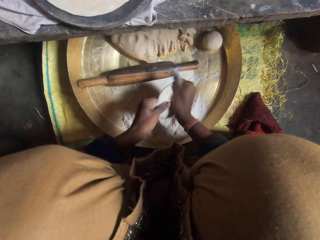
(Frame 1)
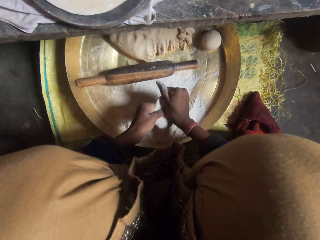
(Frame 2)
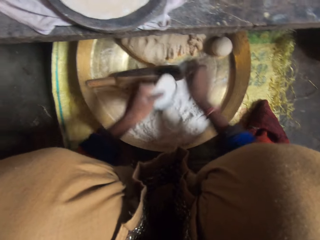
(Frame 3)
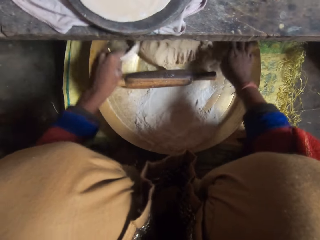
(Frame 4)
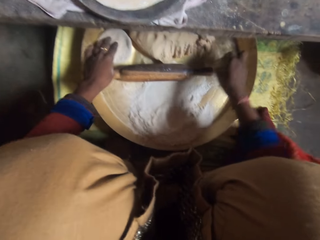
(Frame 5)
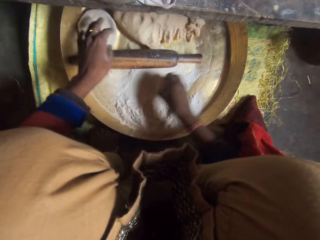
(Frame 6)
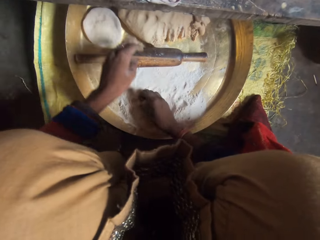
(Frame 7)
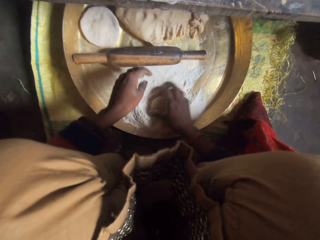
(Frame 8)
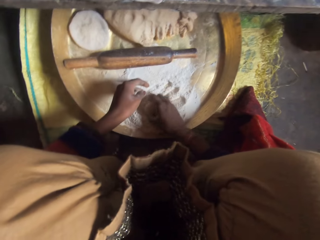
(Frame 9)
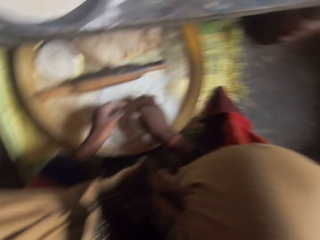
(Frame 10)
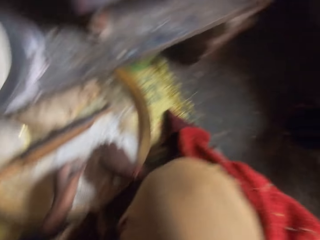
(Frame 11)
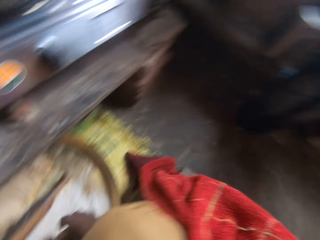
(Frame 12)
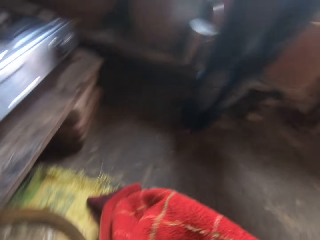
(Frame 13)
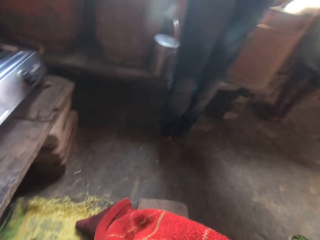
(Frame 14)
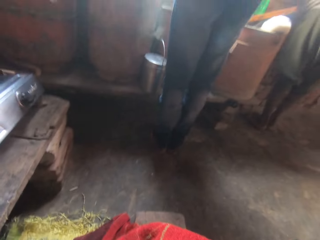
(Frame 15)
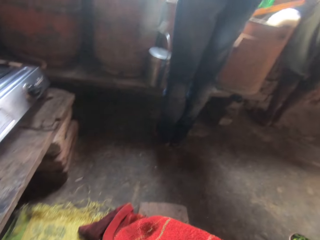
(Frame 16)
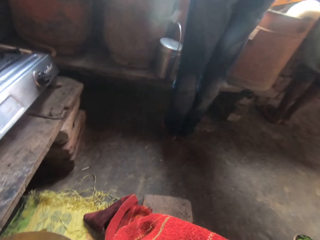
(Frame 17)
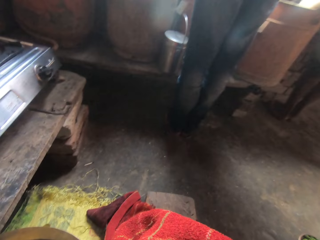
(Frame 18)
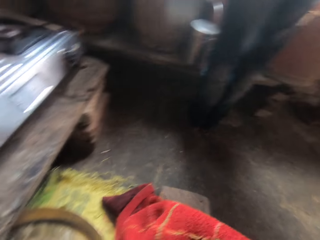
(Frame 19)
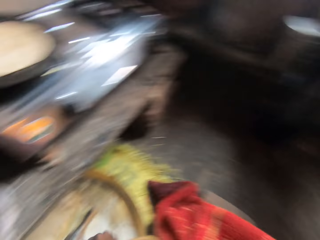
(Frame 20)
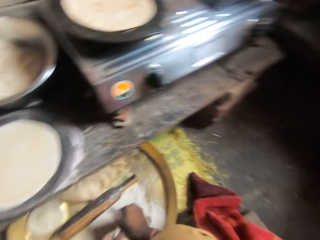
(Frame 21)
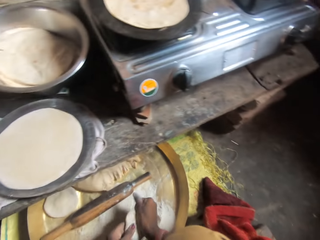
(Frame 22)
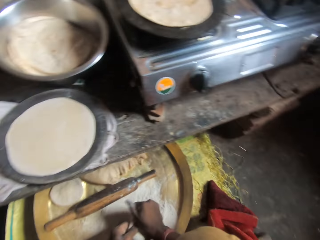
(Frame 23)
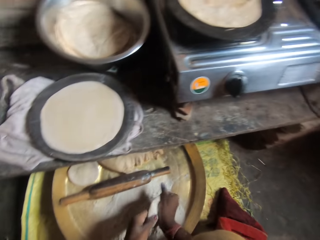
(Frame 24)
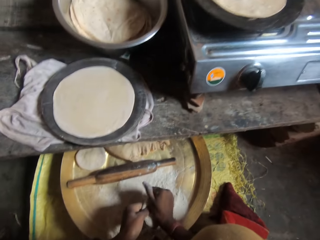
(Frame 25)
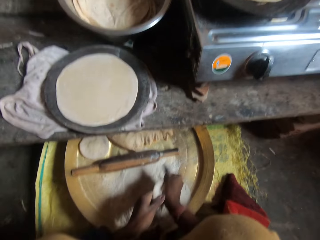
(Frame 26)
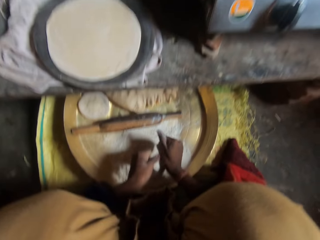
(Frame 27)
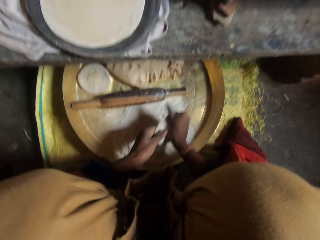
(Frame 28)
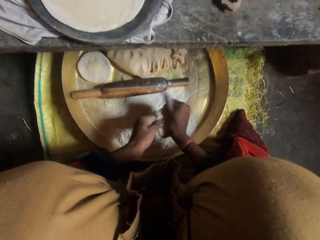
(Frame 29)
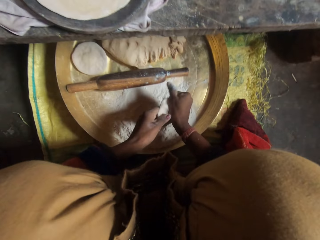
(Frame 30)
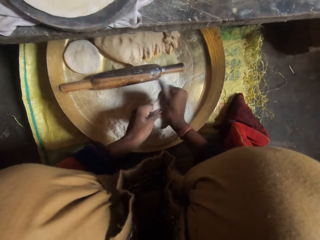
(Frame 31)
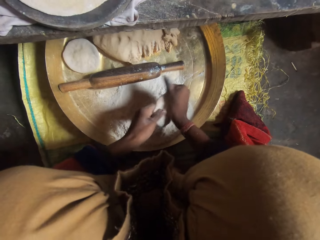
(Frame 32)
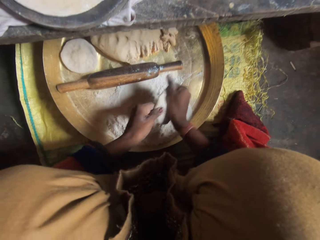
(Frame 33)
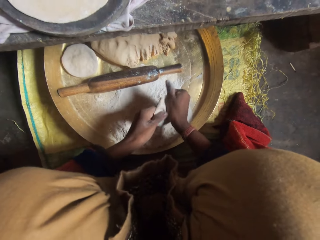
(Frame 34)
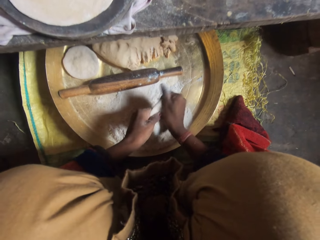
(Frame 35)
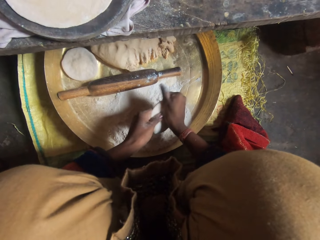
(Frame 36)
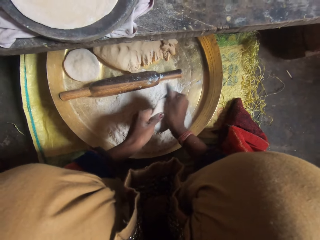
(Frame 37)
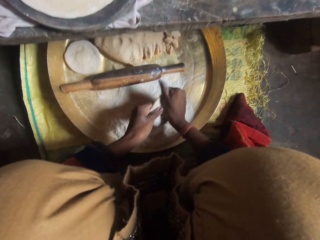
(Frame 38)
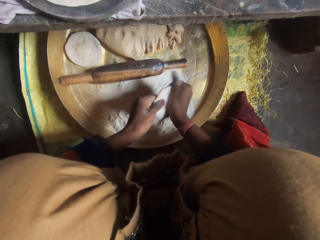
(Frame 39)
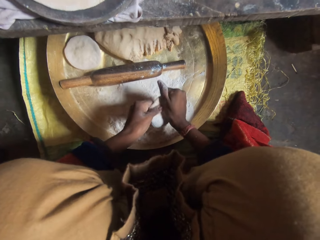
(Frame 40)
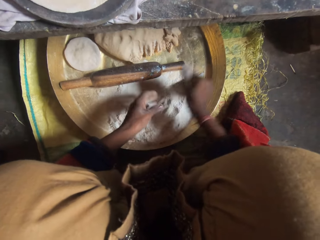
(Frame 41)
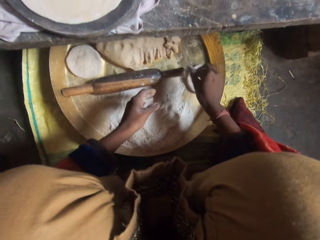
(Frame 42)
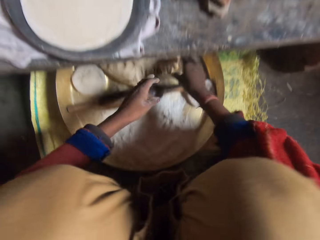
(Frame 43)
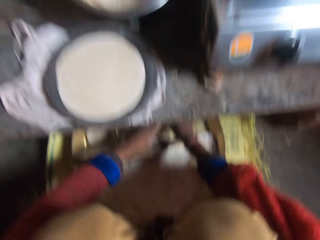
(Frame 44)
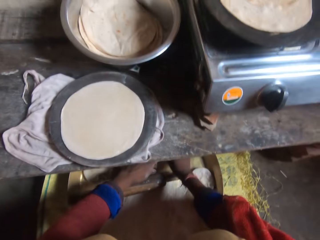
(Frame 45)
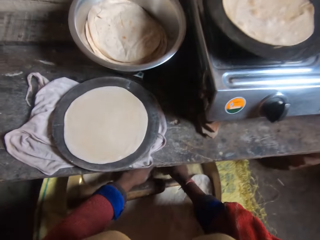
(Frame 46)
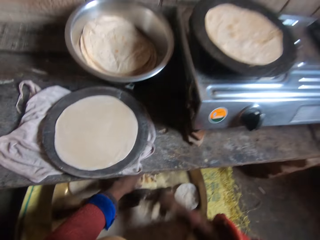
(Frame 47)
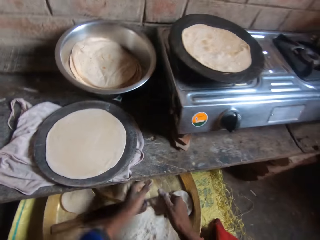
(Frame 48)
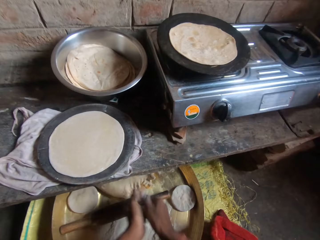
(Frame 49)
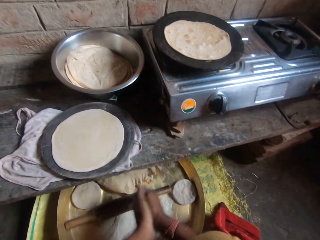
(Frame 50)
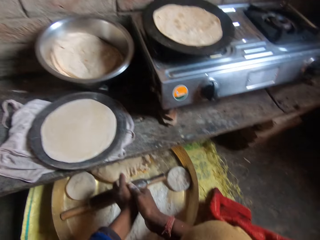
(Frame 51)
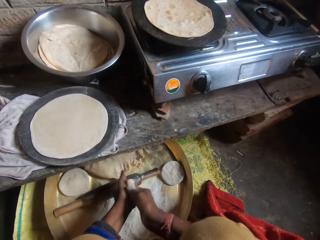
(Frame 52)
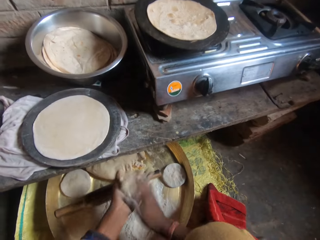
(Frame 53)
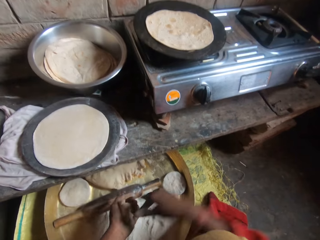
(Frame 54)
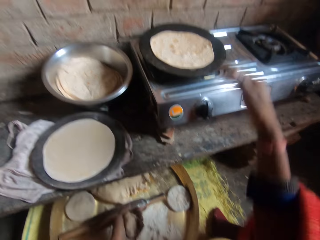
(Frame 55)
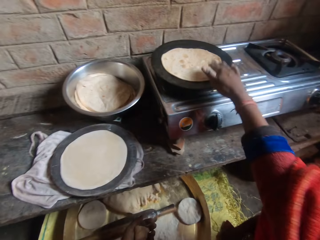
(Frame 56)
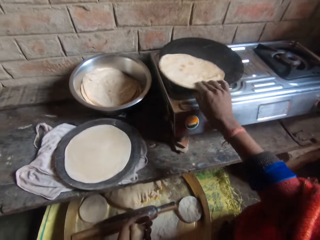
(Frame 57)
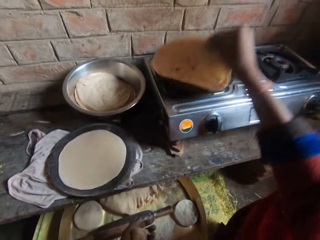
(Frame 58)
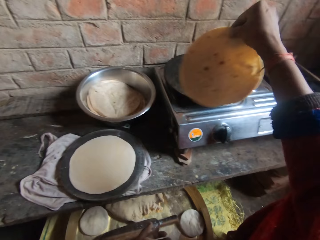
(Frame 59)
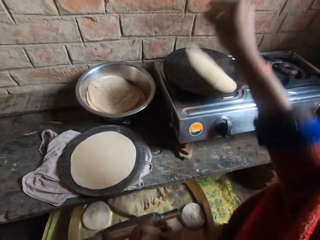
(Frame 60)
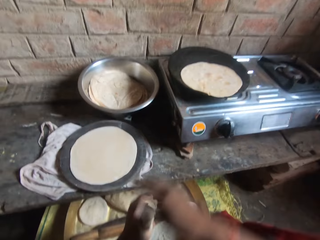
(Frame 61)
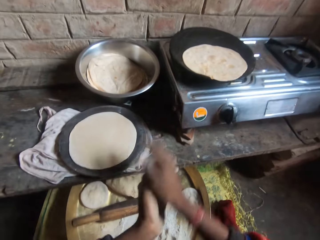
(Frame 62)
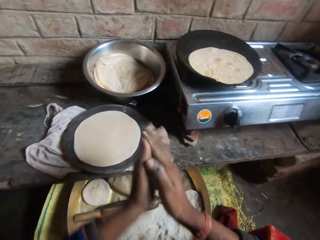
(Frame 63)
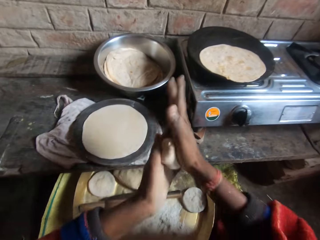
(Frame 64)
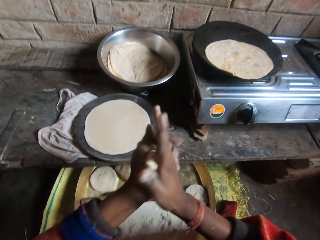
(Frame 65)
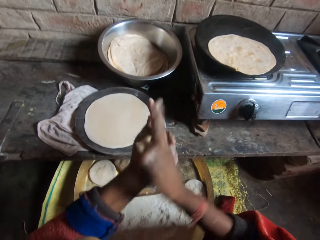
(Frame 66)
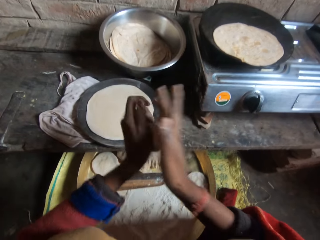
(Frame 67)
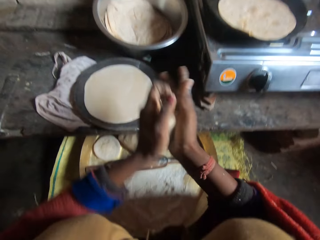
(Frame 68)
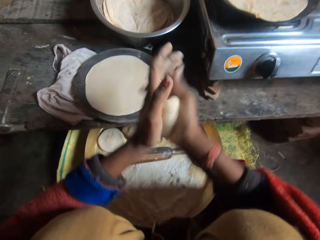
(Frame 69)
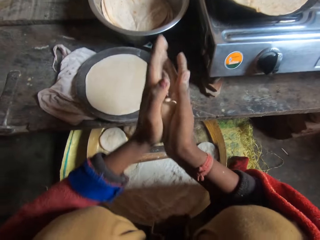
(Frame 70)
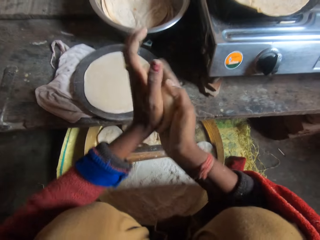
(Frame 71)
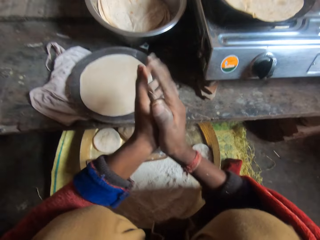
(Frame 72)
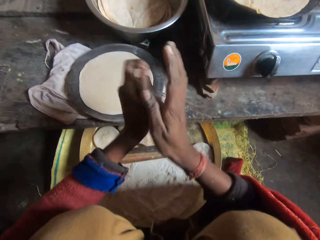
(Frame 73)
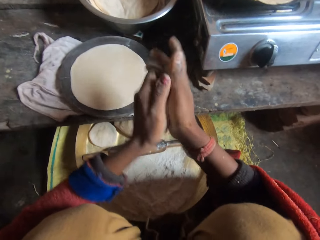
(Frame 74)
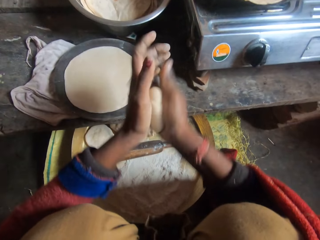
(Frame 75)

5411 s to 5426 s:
The camera wearer drops the dough on the tray. She molds another dough with flour with her hands. She holds the dough. She drops the dough on the tray. She molds another dough with flour with her hands. She adjusts the dough in the pan. She molds another dough with flour with her hands.

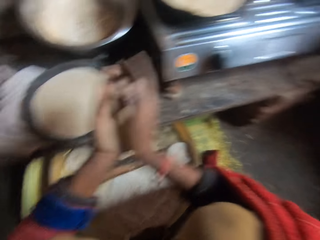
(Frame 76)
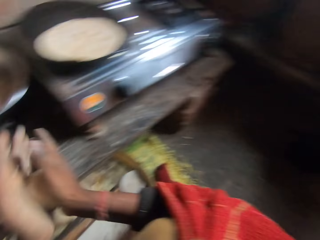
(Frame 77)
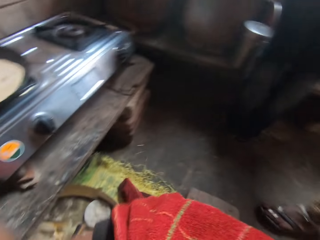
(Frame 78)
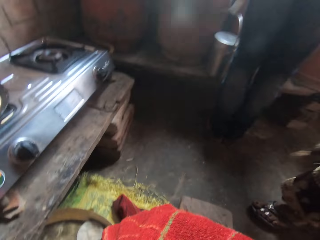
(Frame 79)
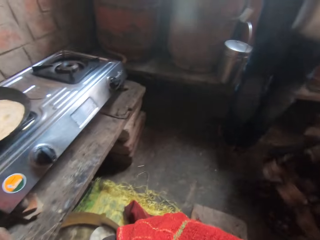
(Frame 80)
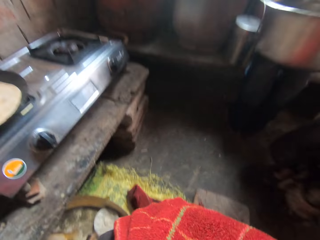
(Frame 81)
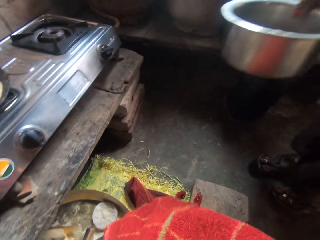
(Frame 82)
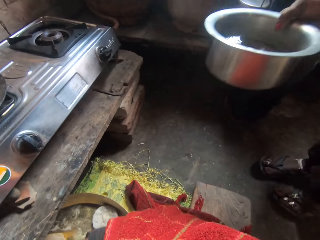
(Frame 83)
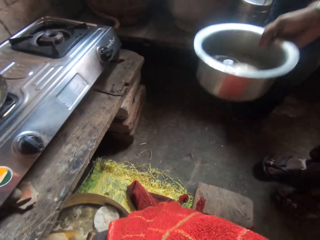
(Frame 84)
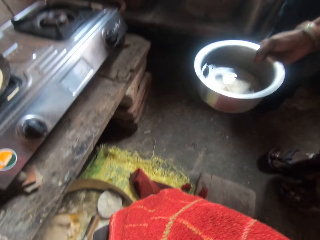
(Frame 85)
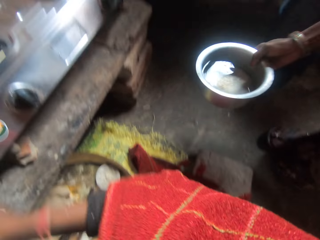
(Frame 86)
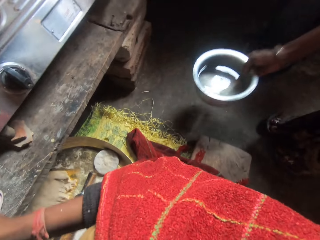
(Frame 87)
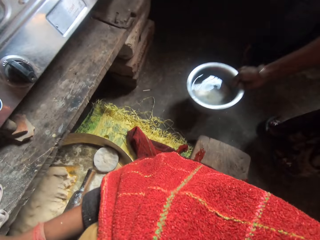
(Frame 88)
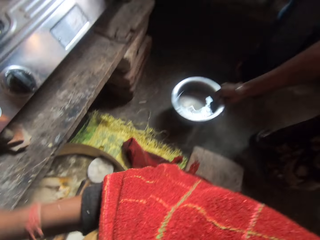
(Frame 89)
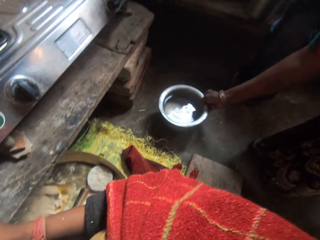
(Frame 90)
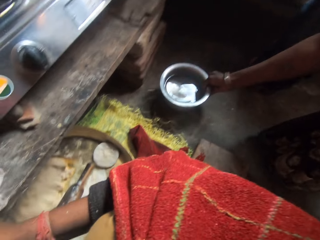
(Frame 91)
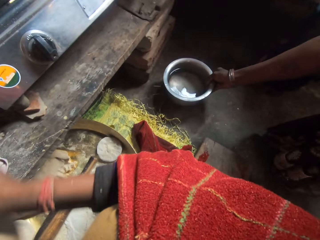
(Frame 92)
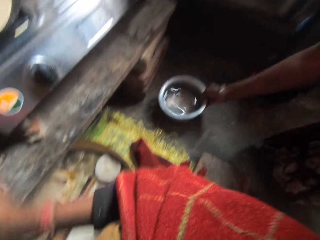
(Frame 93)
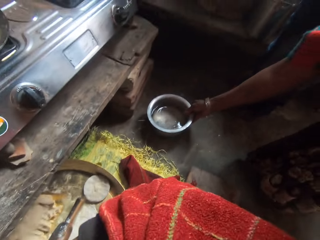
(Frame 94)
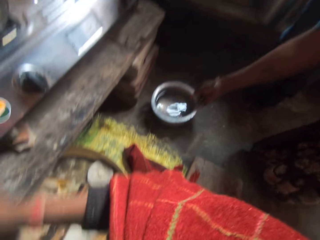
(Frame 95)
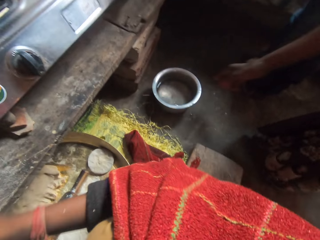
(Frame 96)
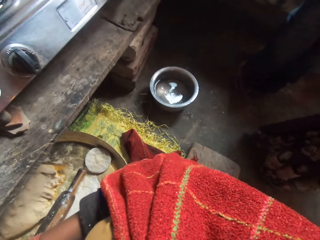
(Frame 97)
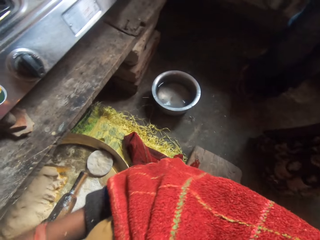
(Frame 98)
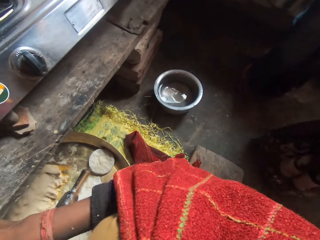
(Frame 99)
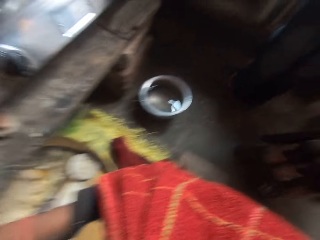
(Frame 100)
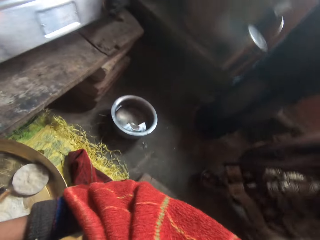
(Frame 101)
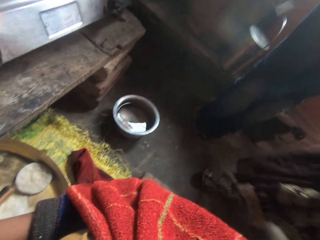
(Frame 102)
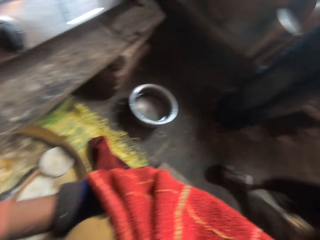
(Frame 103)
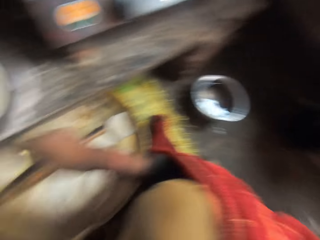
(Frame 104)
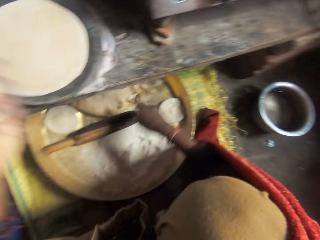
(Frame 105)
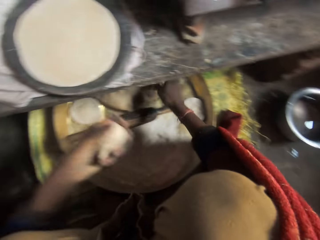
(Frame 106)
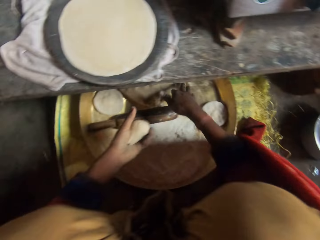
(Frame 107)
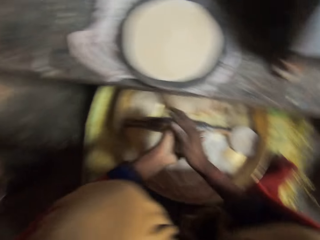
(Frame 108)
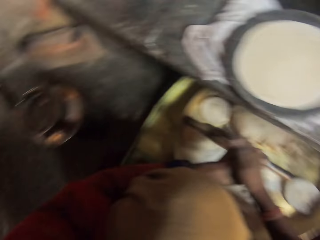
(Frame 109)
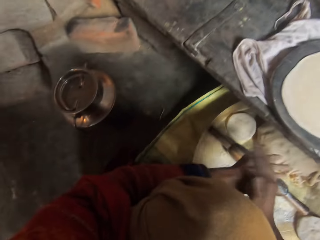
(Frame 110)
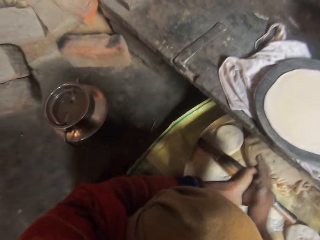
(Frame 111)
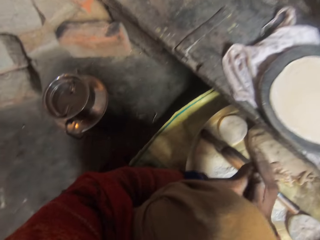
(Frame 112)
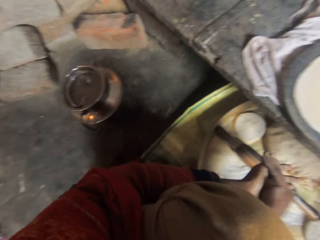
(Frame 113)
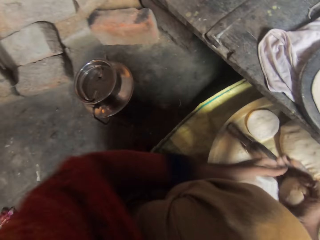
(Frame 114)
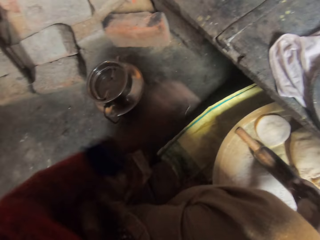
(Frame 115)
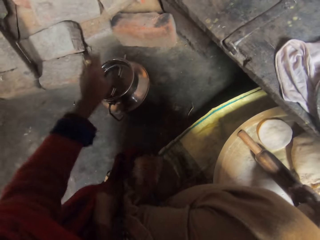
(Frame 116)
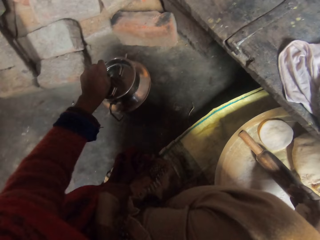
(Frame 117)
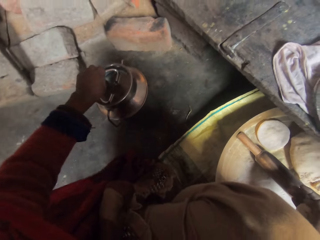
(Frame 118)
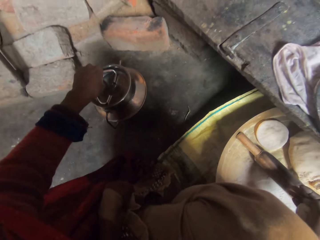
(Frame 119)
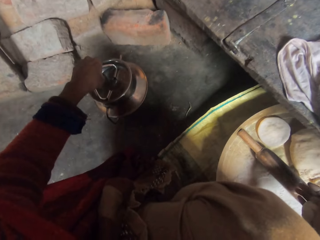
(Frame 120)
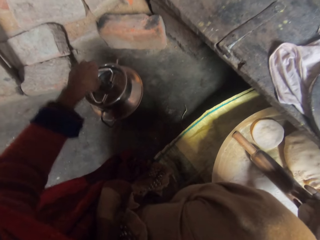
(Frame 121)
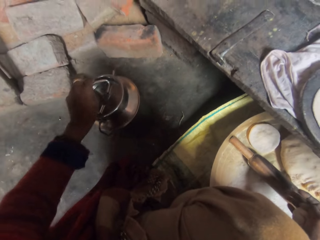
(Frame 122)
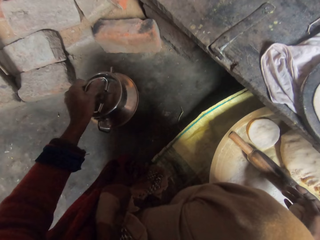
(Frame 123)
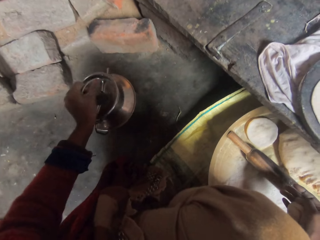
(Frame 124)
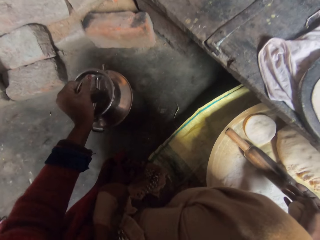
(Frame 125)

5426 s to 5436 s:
The camera wearer holds the dough within her hands. She holds a kettle.
